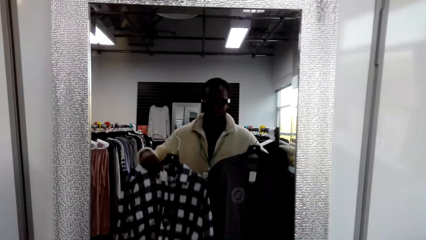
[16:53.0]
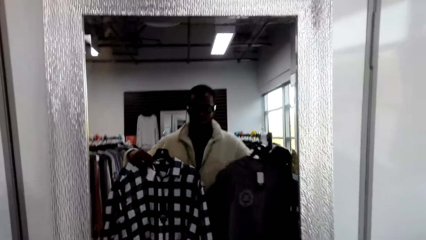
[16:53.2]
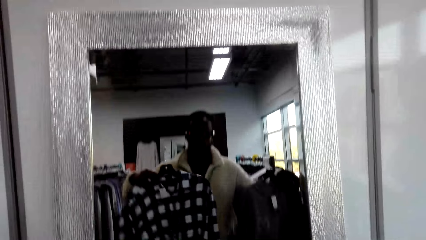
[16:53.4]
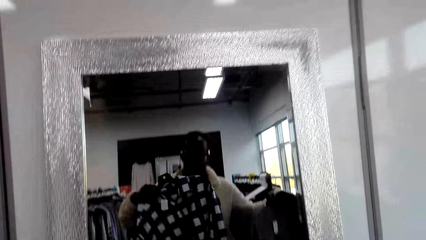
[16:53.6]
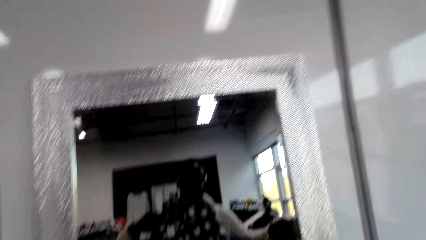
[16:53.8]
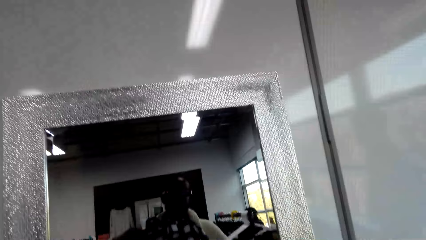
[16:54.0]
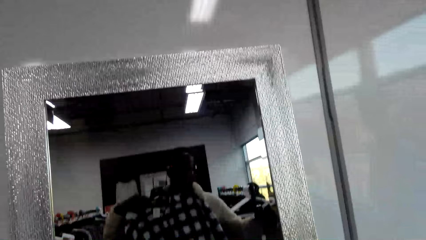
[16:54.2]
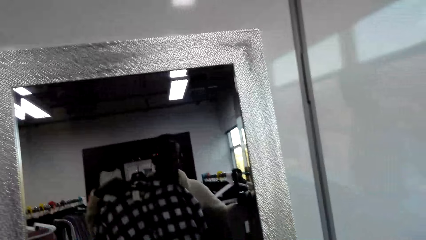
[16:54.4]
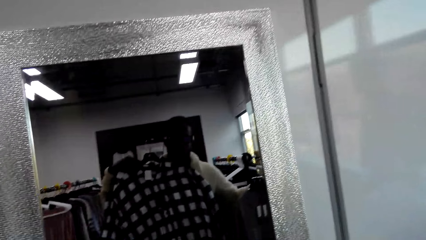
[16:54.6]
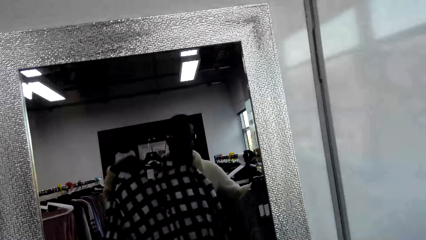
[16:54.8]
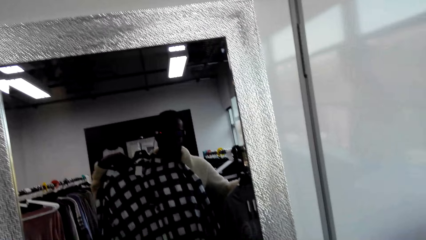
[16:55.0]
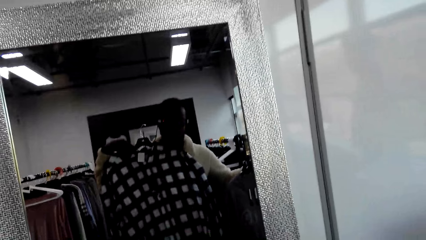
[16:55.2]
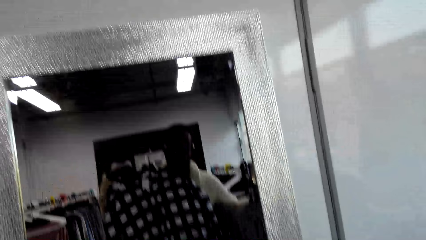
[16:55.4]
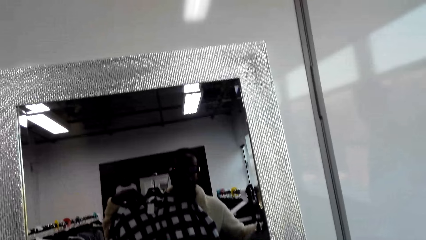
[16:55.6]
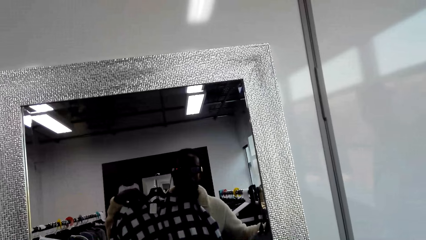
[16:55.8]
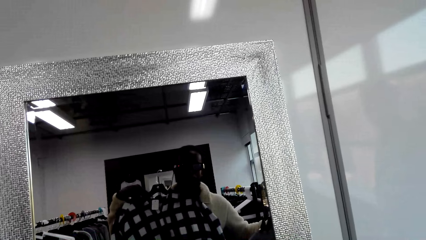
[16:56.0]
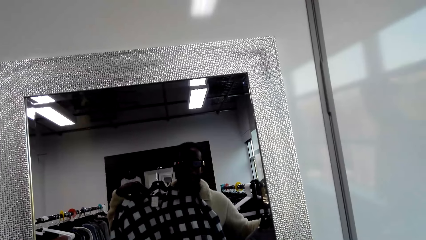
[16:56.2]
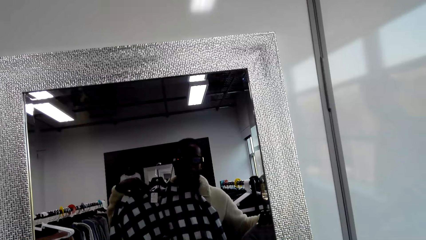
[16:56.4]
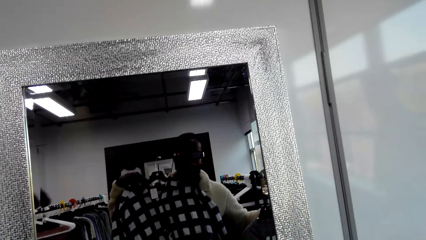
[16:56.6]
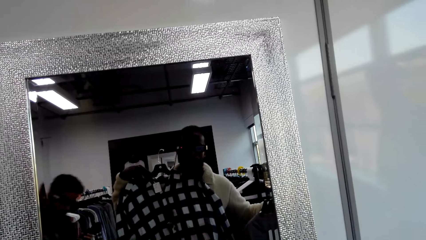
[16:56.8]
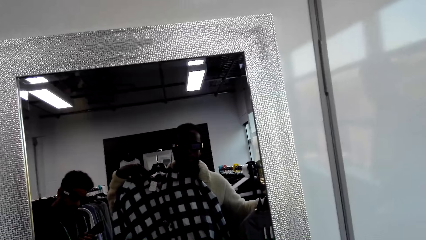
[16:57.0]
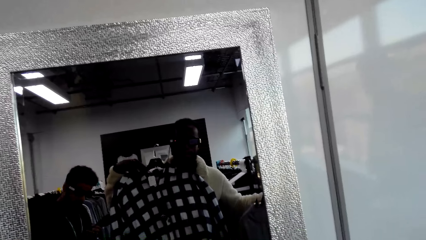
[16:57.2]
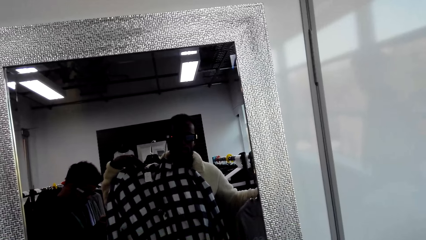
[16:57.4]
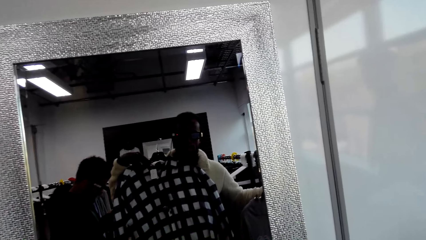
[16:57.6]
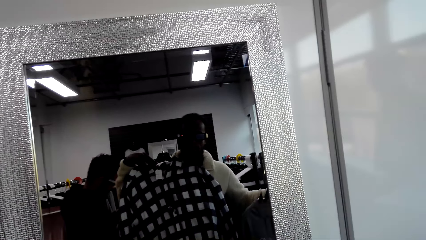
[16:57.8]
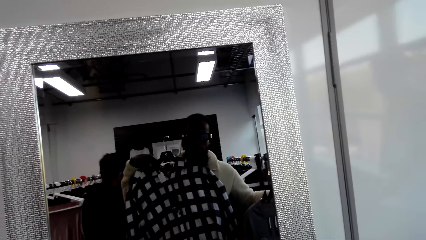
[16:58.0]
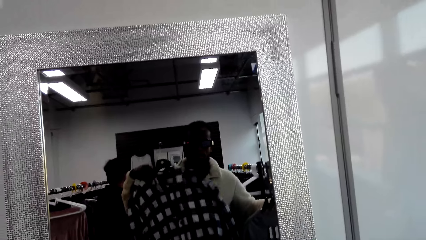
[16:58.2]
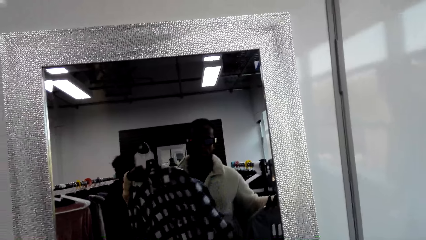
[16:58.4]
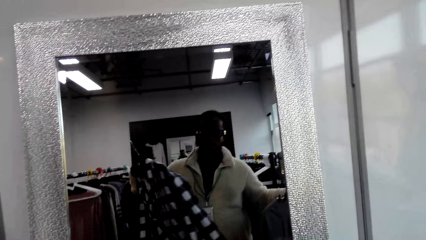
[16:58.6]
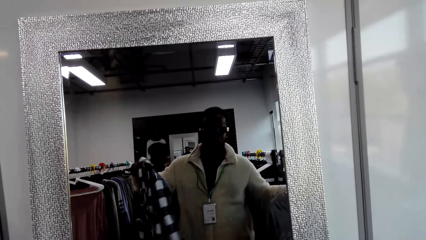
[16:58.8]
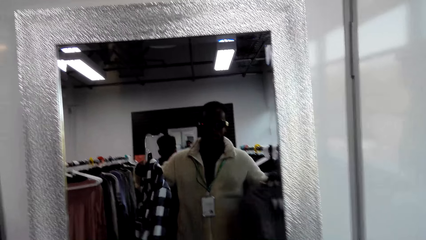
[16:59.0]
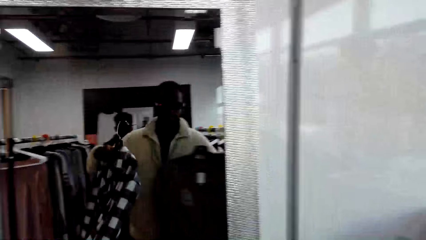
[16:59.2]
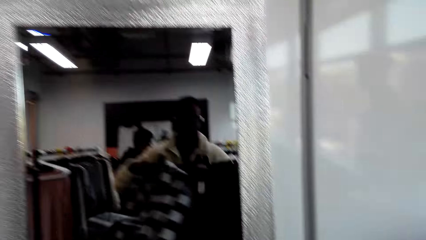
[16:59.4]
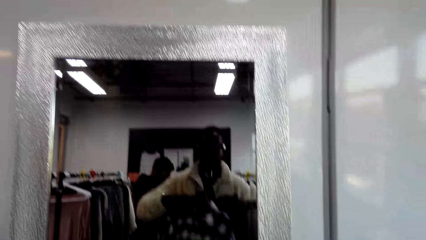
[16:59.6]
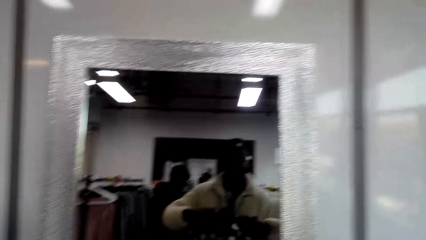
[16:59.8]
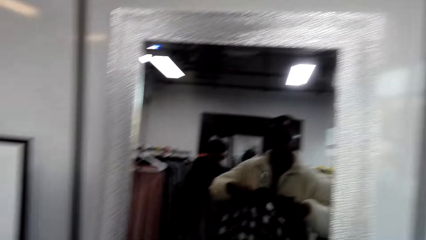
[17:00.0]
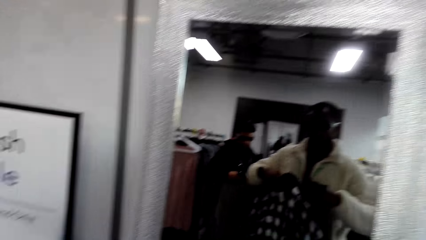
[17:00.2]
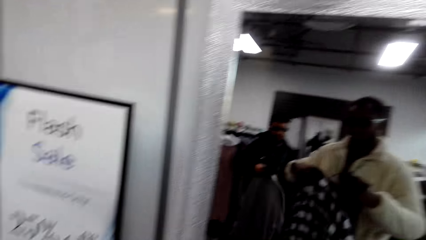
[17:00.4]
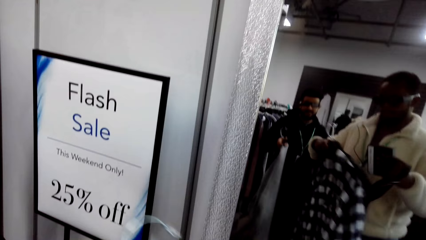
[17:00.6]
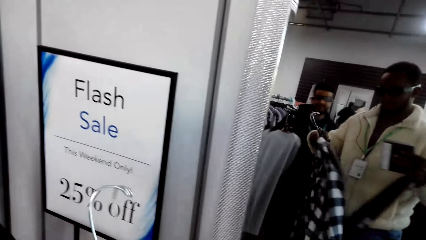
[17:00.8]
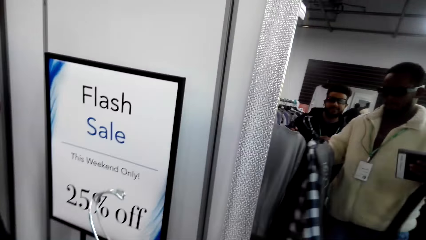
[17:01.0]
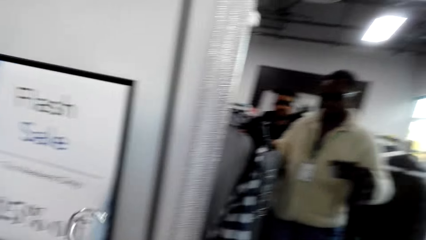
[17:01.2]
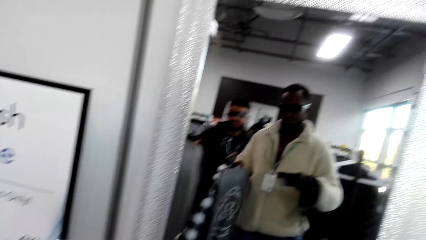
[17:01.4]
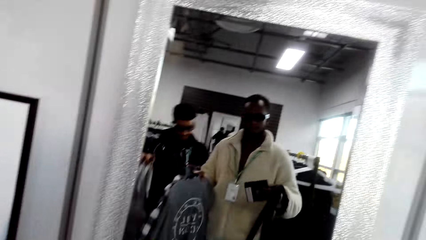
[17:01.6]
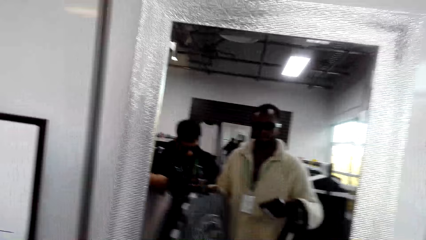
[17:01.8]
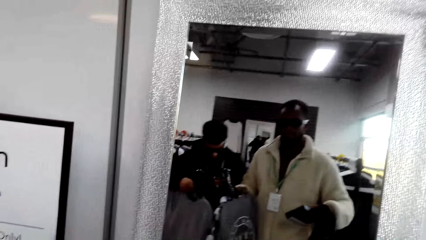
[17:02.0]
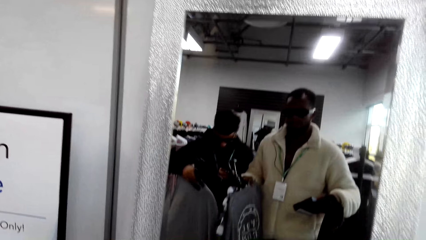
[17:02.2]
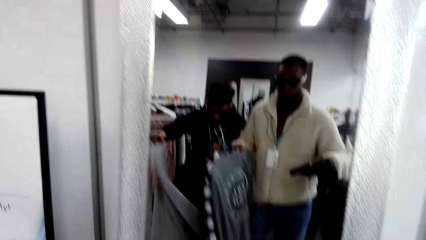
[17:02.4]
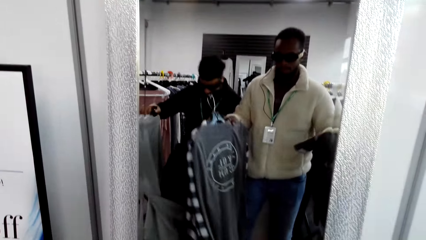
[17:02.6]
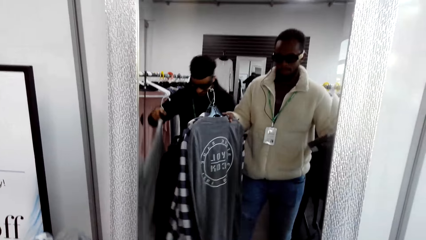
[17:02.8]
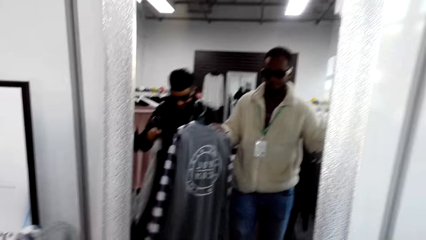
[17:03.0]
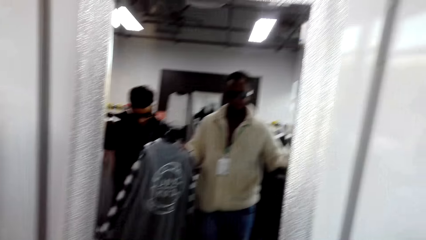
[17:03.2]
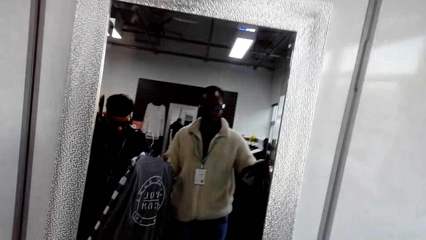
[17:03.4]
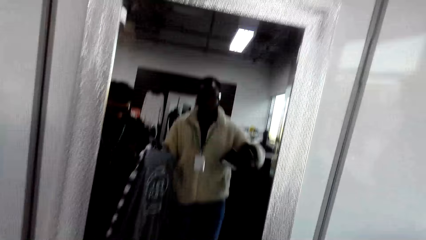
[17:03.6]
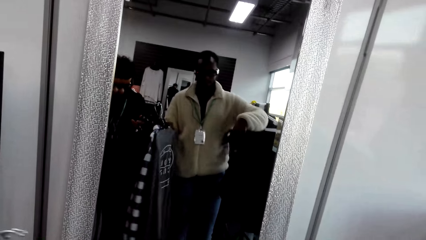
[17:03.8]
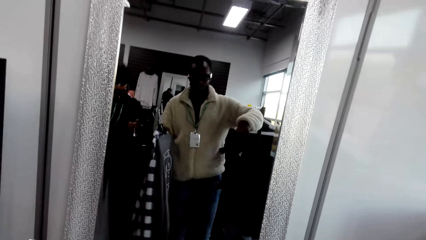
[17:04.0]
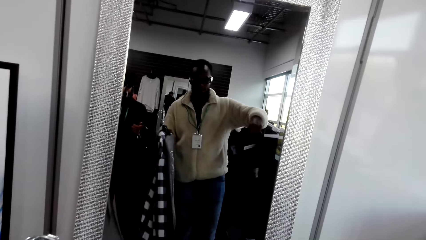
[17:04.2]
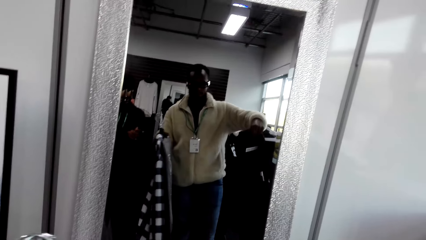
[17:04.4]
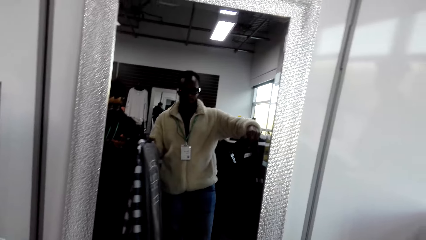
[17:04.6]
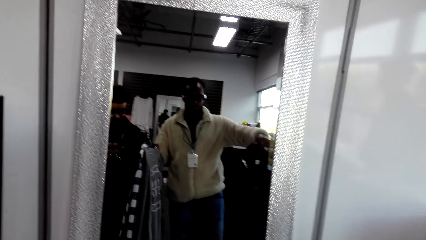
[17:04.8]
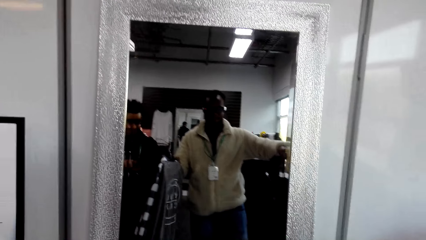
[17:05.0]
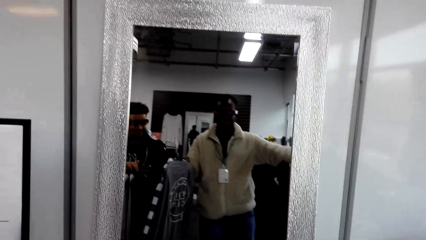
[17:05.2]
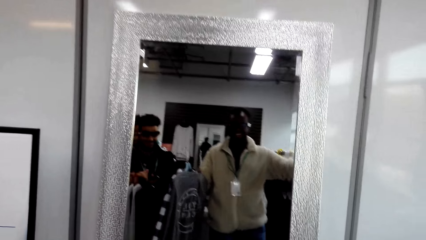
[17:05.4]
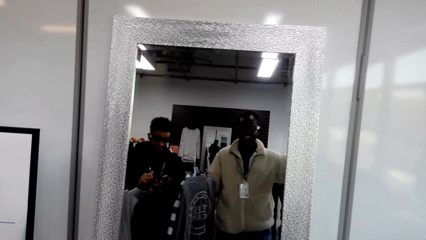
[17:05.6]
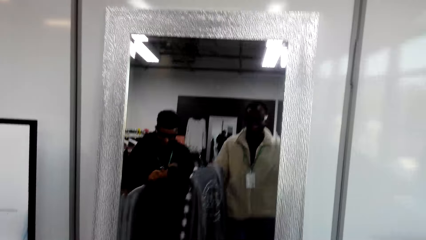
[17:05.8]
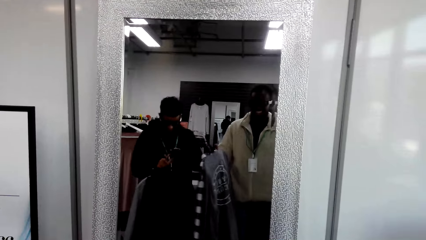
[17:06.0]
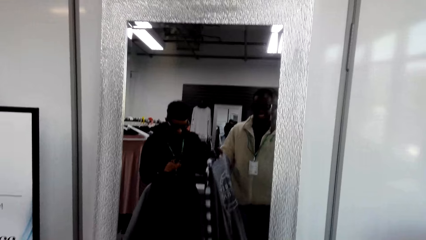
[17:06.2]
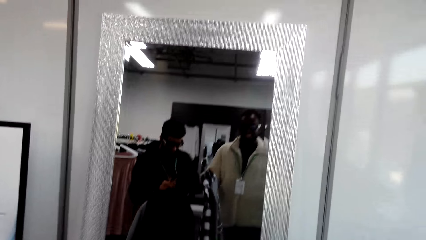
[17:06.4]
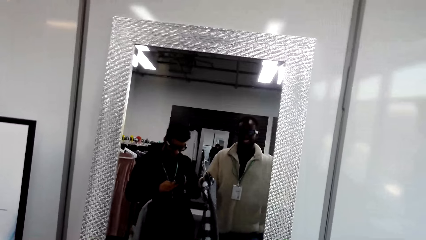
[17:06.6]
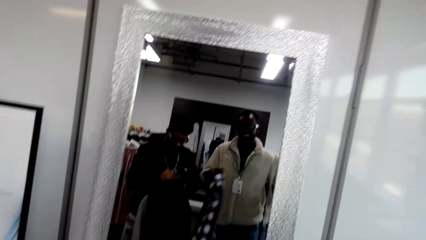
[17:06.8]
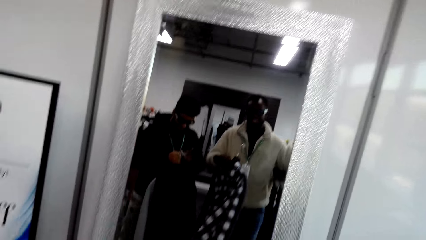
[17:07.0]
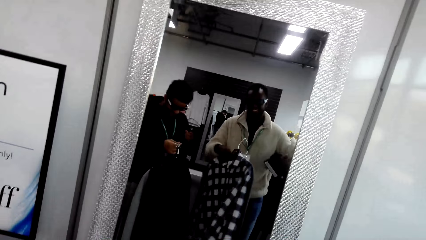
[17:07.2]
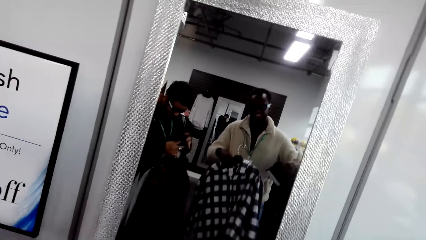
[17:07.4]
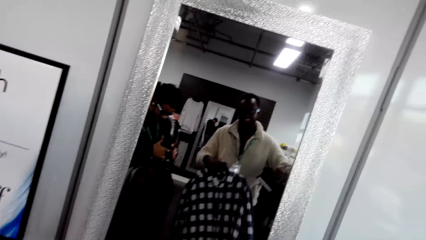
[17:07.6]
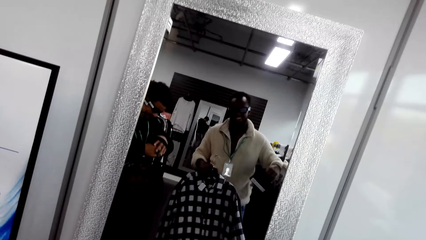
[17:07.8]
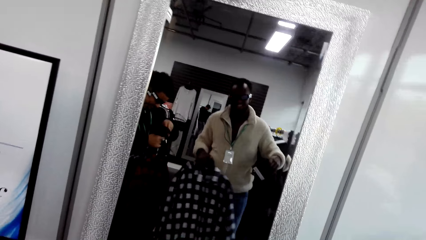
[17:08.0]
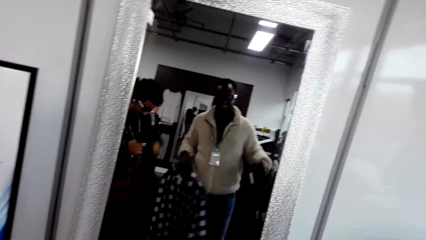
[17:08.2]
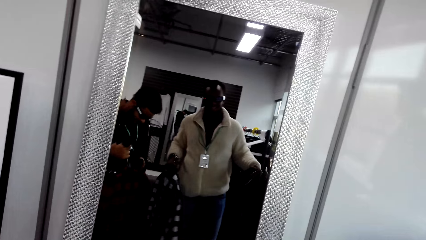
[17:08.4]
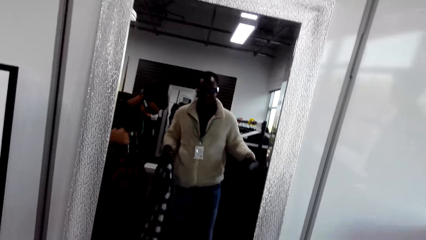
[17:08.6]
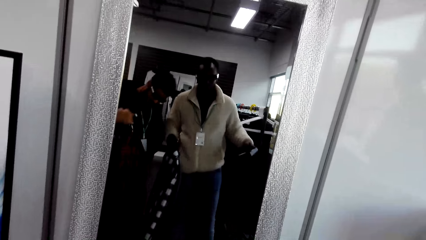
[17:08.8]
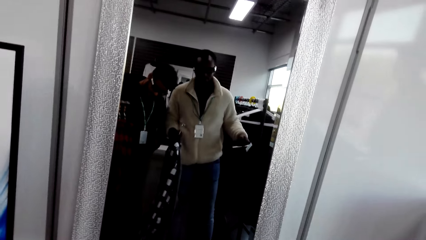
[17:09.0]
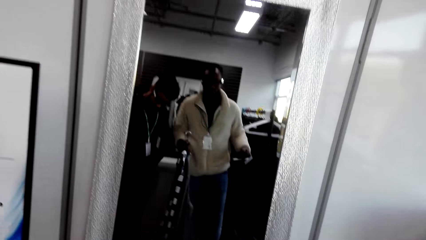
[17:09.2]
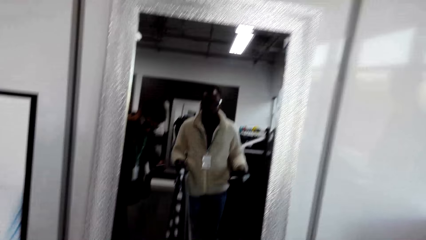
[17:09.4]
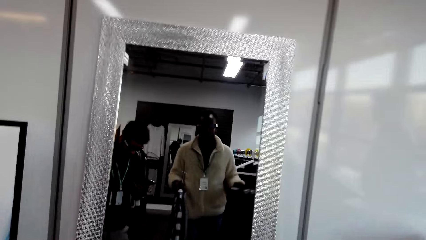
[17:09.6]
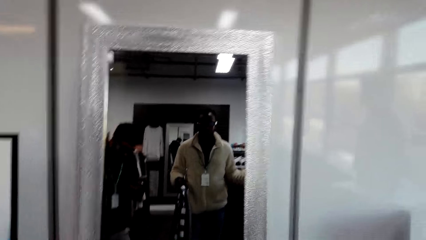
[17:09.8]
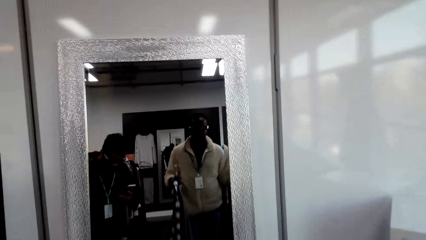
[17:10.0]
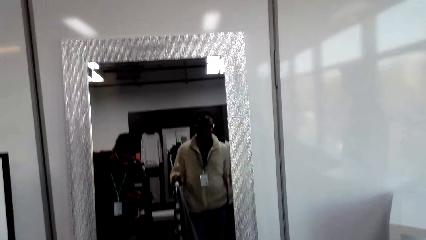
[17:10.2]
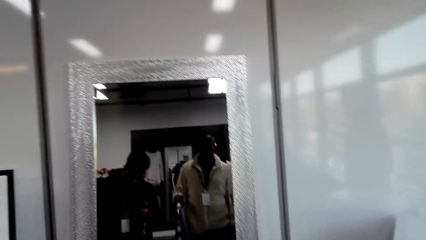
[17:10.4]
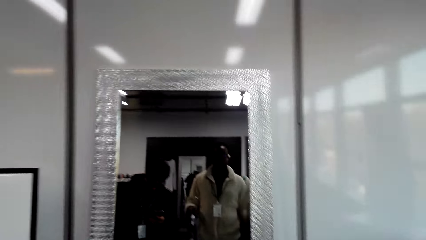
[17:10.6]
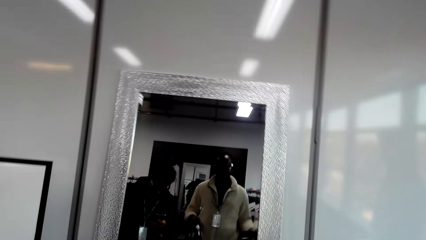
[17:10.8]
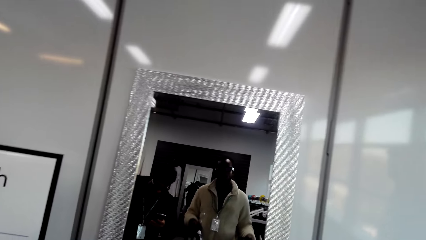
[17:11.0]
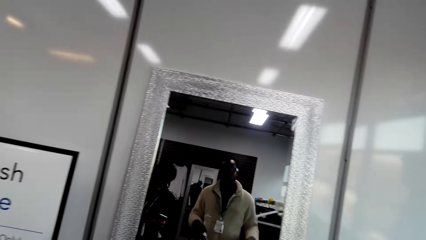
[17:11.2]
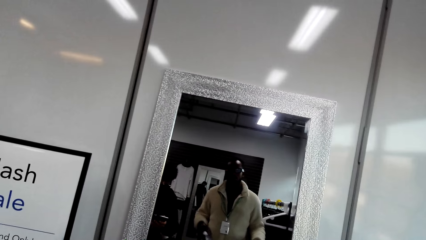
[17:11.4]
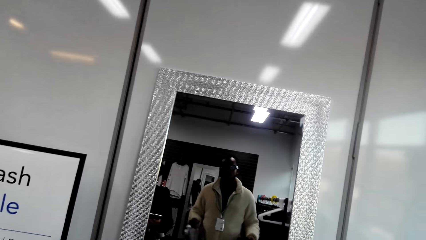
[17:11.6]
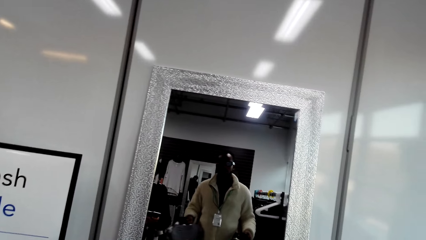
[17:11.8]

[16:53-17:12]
The camera wearer holds clothes. They stare at a man, look at the mirror, and talk to the man.
